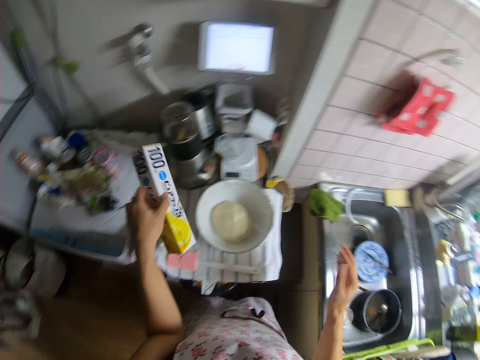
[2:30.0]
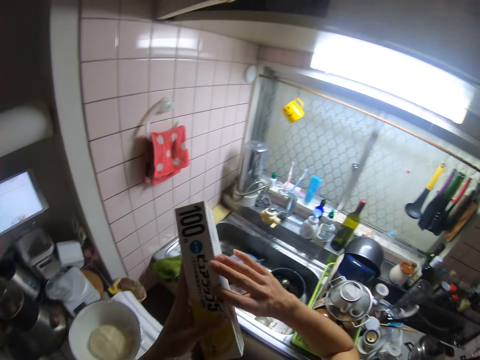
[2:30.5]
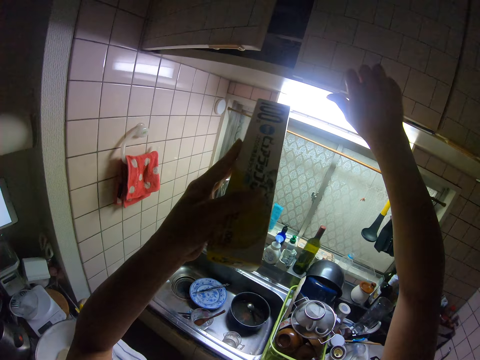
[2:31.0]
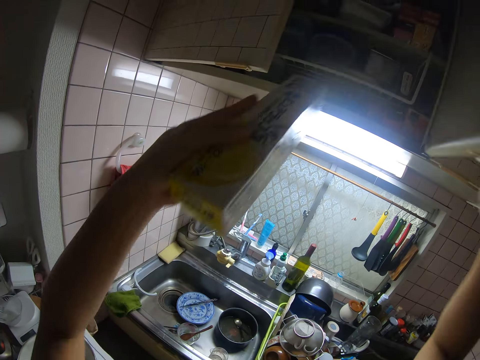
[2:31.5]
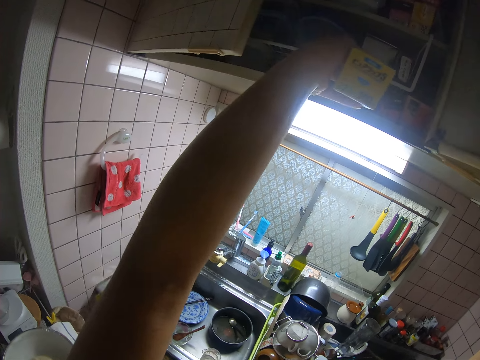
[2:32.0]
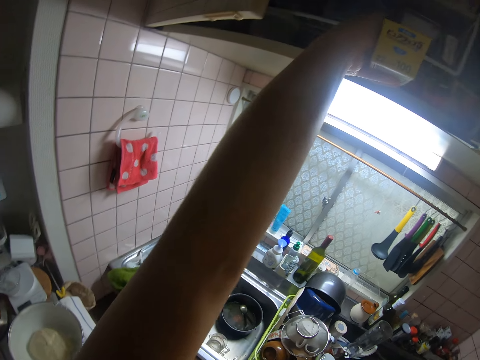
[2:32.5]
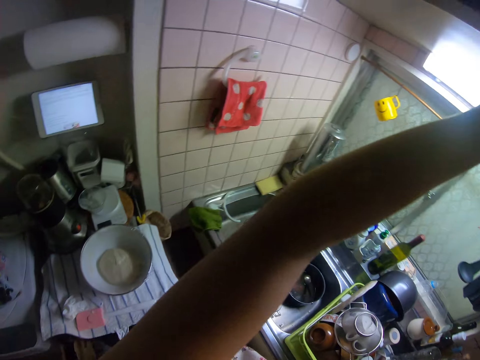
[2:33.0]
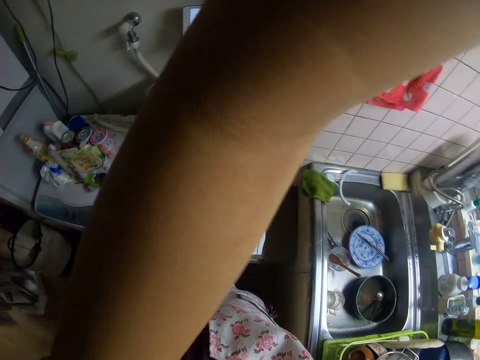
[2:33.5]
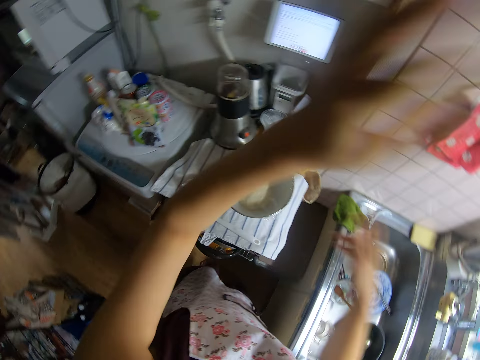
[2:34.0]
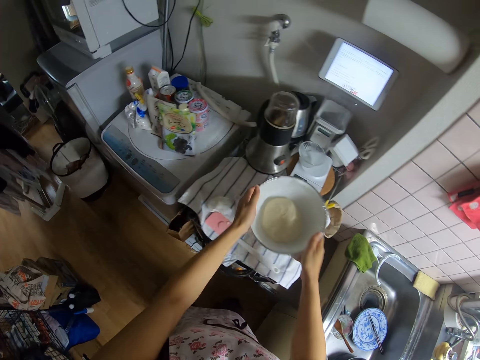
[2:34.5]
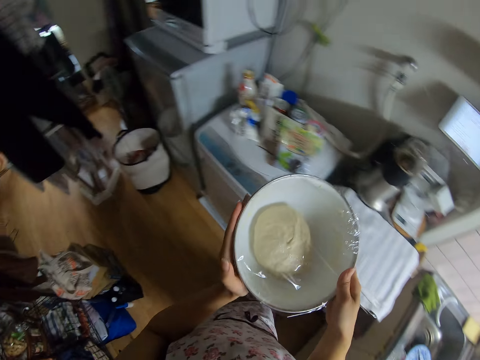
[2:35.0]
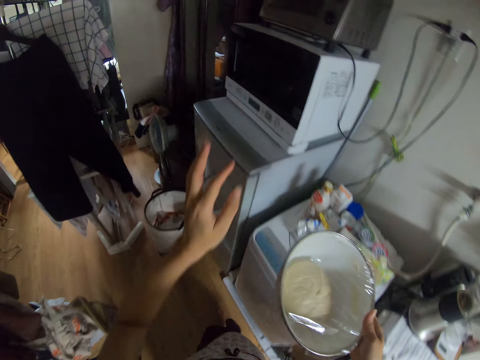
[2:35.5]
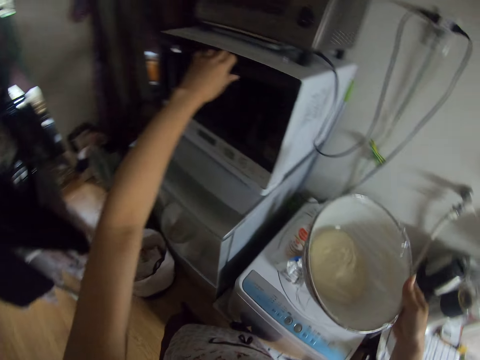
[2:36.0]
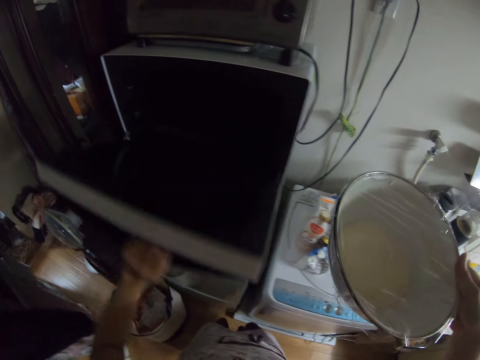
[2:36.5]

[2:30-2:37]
The camera wearer picks up the box from the table with her left hand. She opens the top cabinet or cupboard with her right hand. She places the box into the cabinet. She closes the cupboard. She picks up the bowl from the table with both her hands. She opens the oven with her left hand.

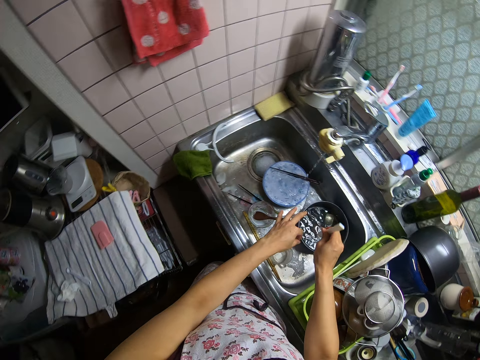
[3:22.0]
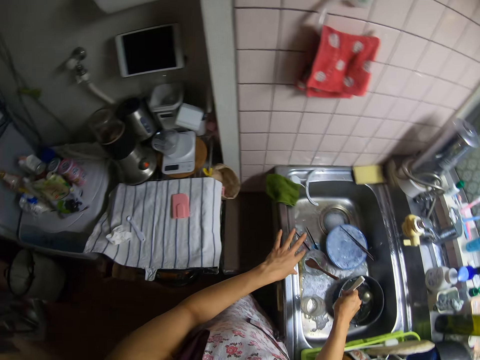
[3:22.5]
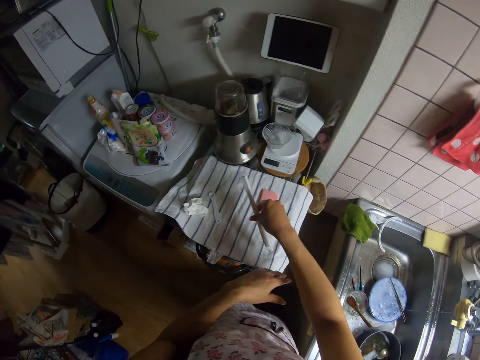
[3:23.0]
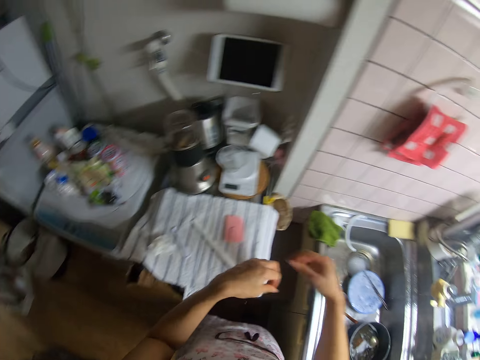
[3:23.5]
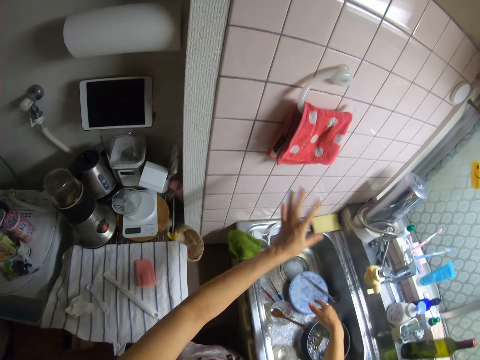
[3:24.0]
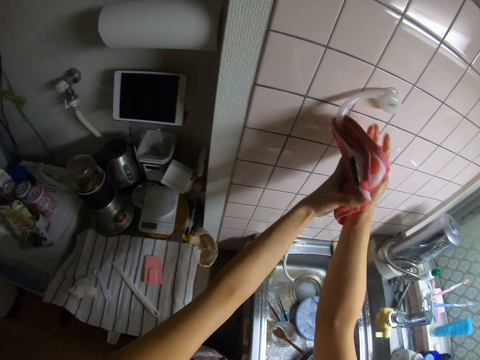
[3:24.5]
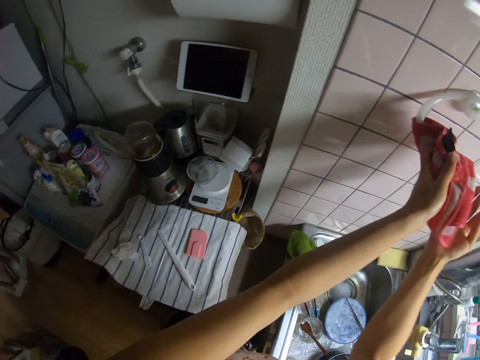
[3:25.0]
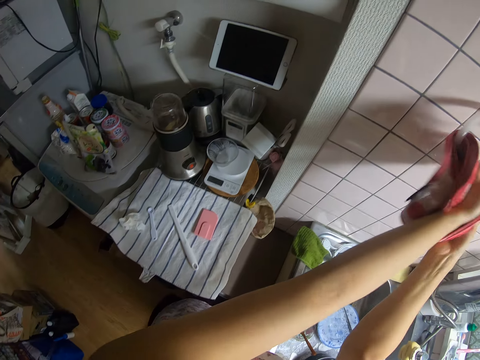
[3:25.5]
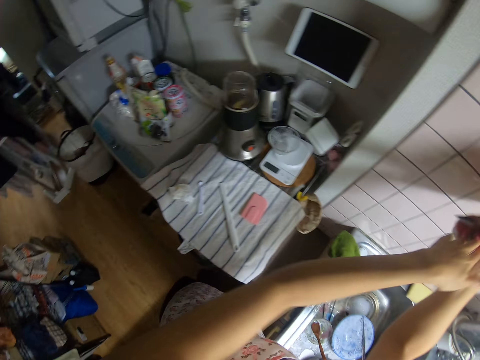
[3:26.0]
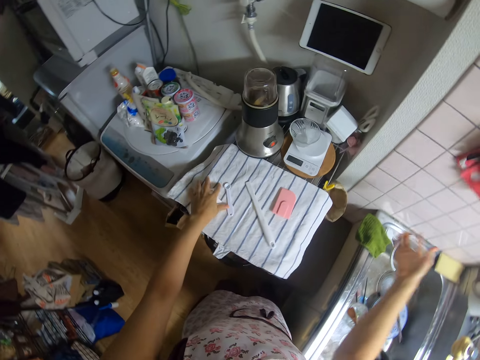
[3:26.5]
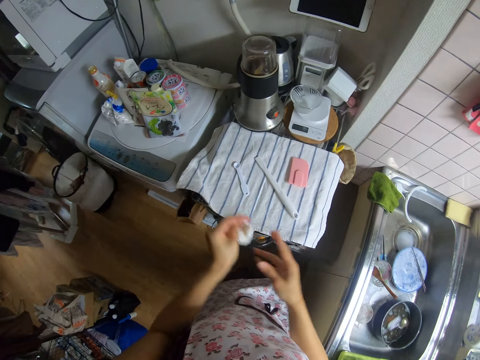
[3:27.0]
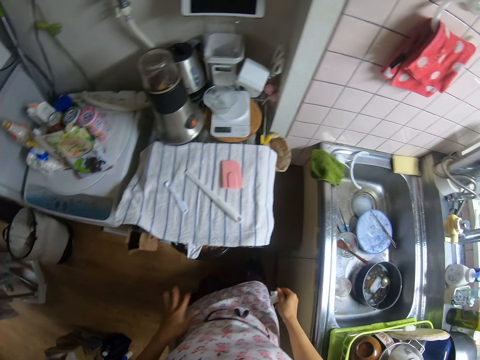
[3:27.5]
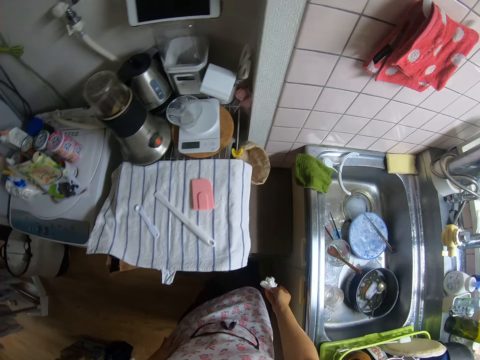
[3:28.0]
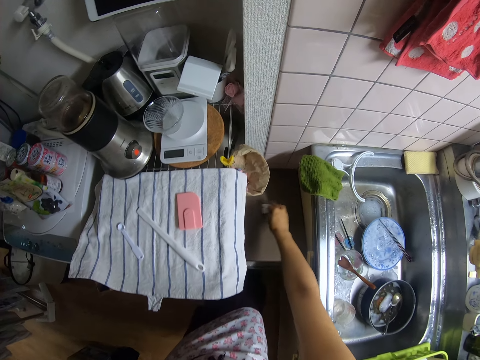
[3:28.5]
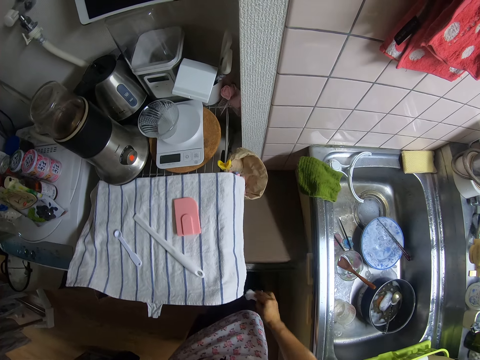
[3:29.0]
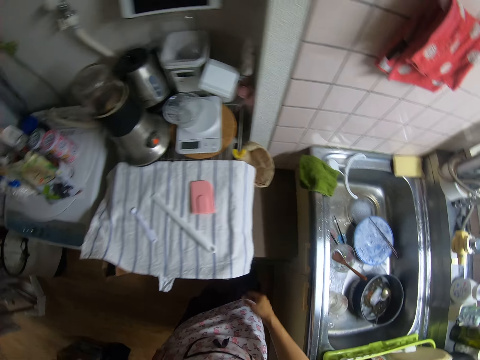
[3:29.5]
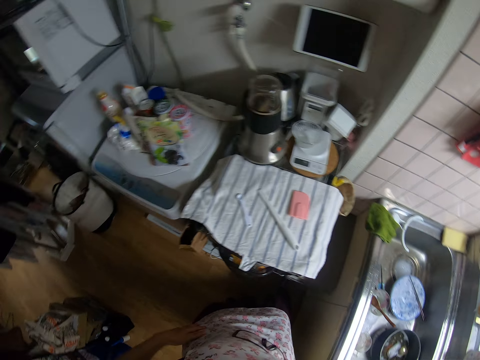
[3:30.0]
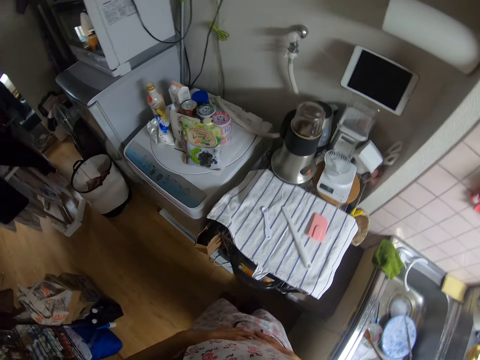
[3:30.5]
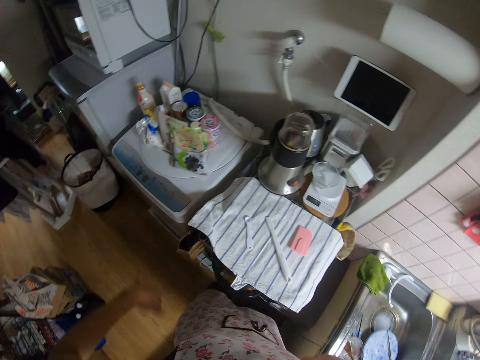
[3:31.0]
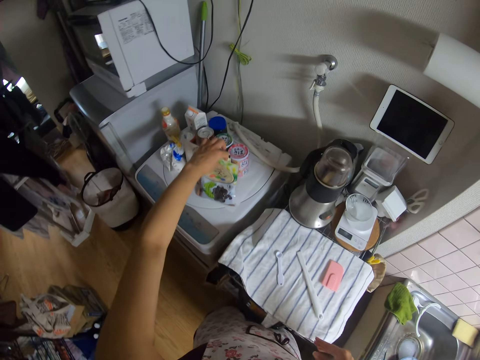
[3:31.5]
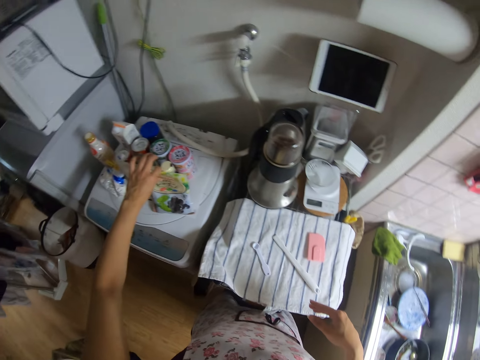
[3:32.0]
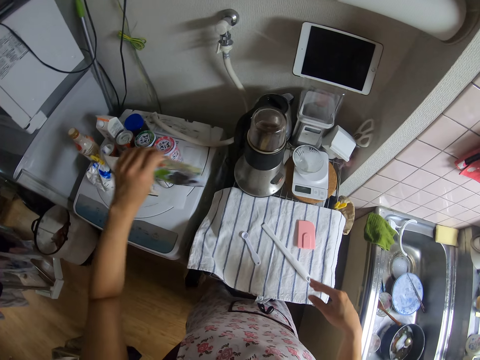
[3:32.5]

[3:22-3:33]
The camera wearer shakes the spatula handle. She places the handle of the spoon on the napkin on the table. She shakes off the water in her hands into the sink. She wipes both her hands on the cloth on the wall. She picks up the nylon or tissue from the table with her left hand. She passes the nylon from her left hand to her right hand. She rubs the tissue in her hand. She opens the trash bin, drops the nylon into the trash bin and closes the trash bin. She wipes her hand on her cloth. She picks up a packet from the table with her left hand.

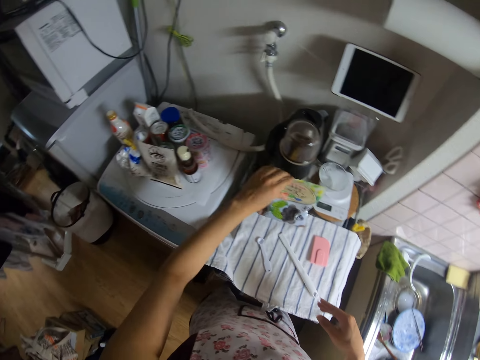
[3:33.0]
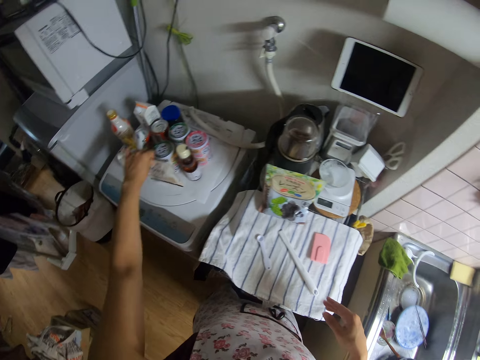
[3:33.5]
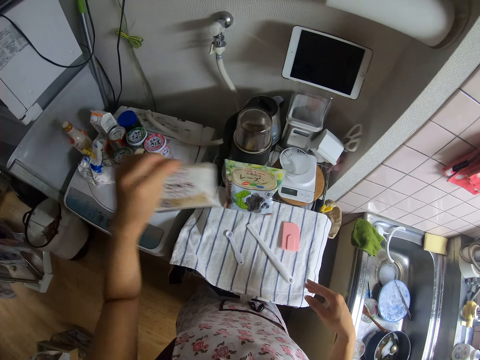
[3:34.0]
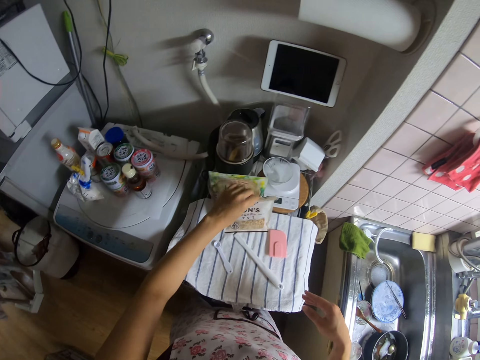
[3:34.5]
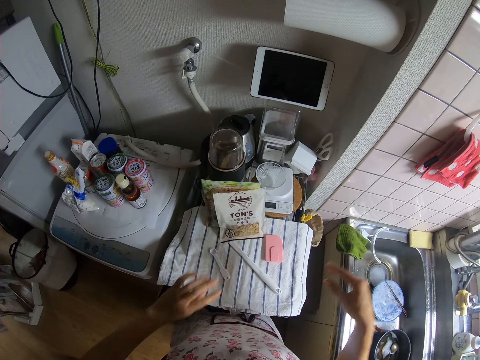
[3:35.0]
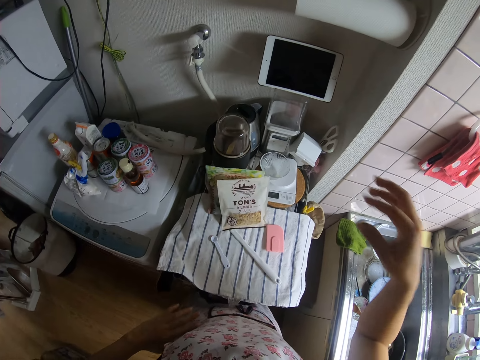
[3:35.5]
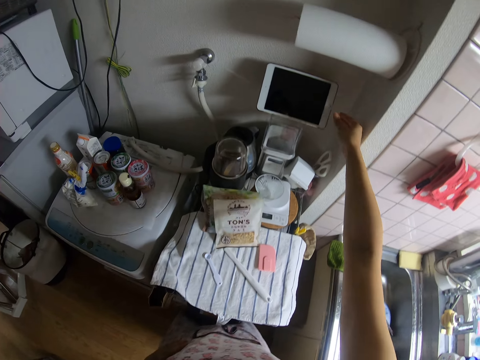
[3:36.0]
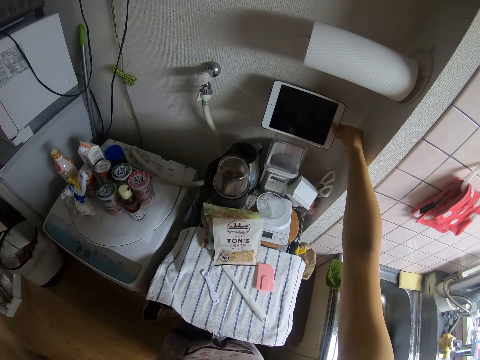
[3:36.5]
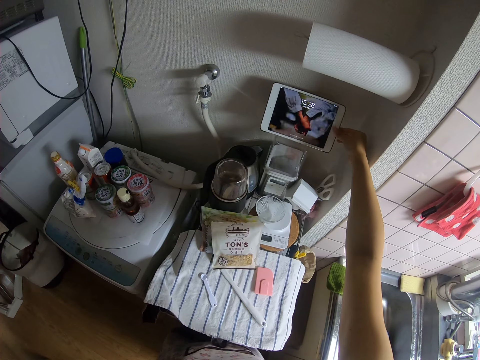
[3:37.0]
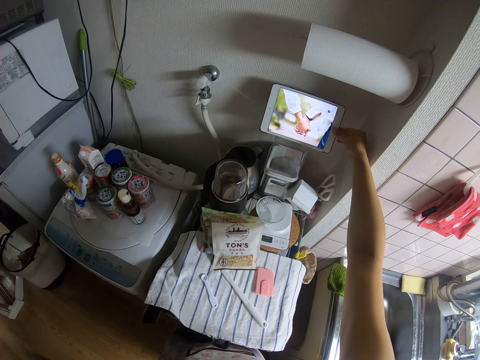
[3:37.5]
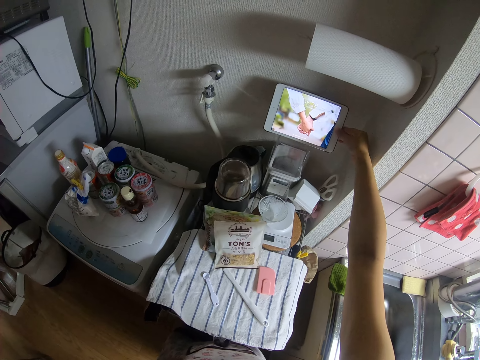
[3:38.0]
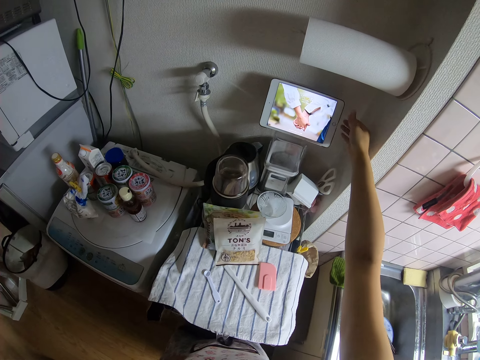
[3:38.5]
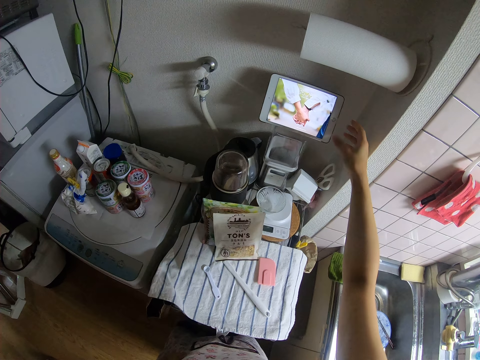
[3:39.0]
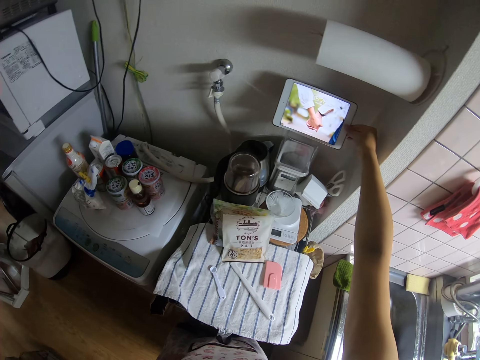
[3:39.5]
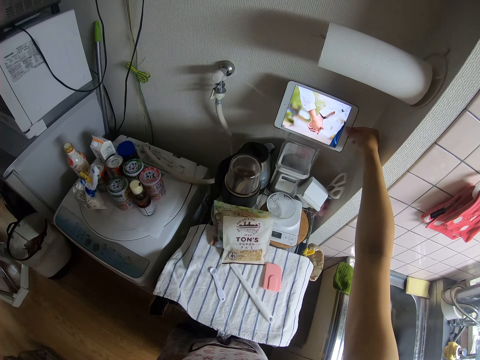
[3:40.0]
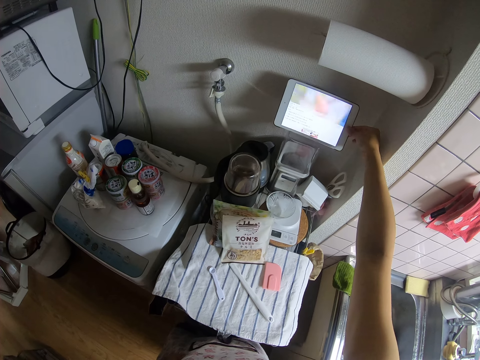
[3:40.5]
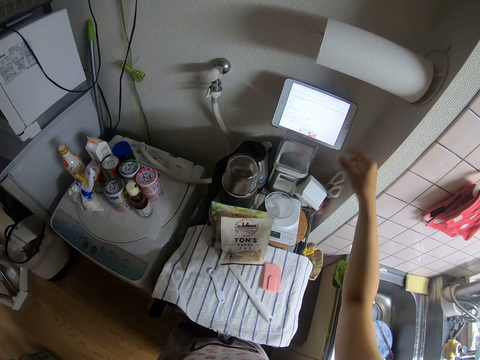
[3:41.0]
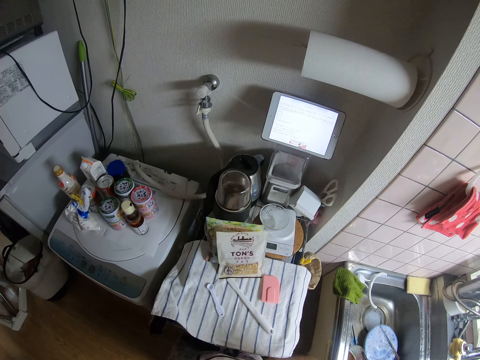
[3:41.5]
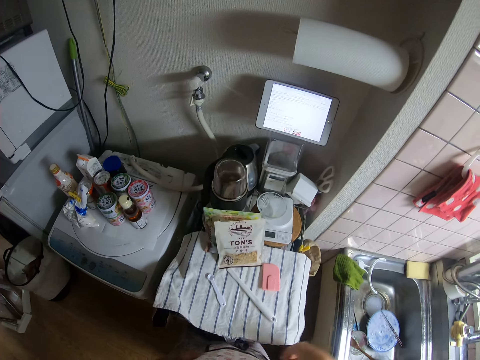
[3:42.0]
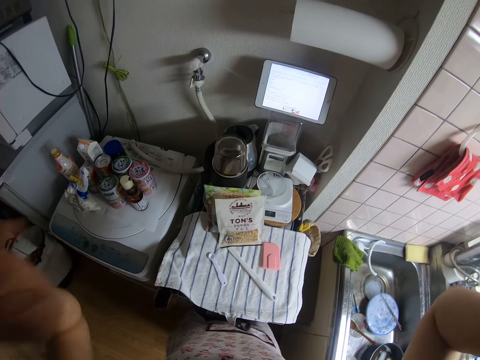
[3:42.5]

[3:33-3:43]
The camera wearer places the packet on the table. She picks up a packet from the table with her left hand and places the packet on the table. She puts on the tablet computer on top of a machine on the table with her right hand. She operates the tablet.
